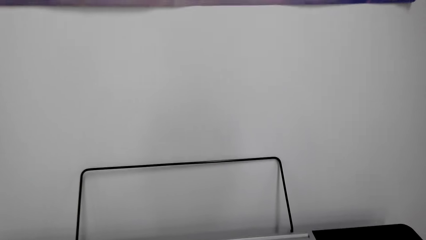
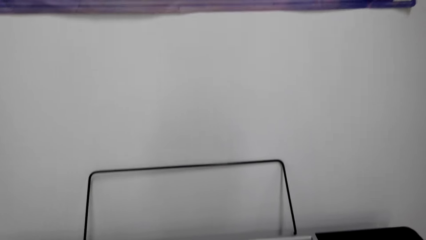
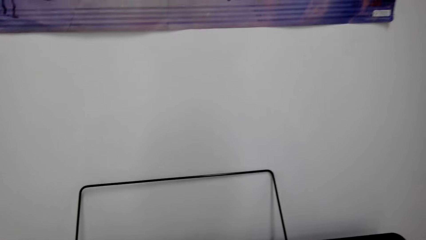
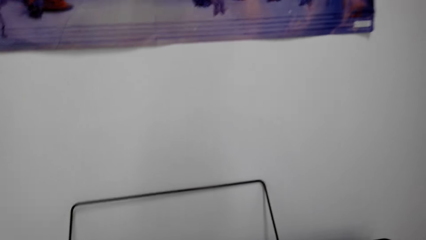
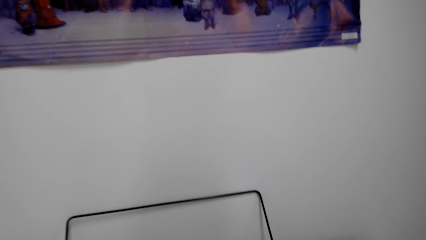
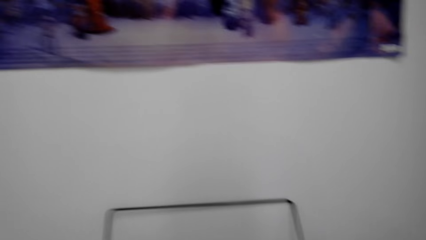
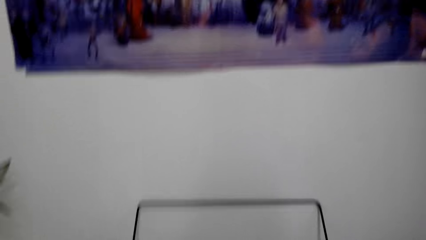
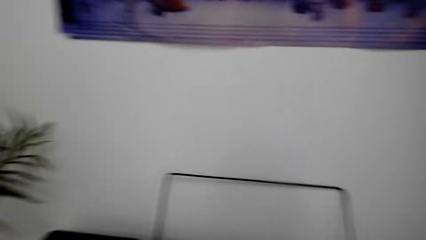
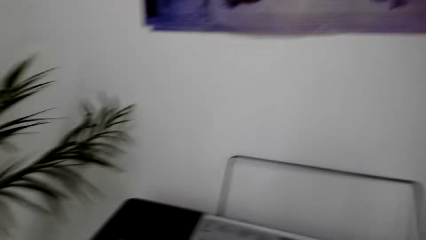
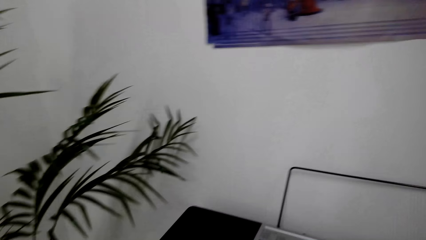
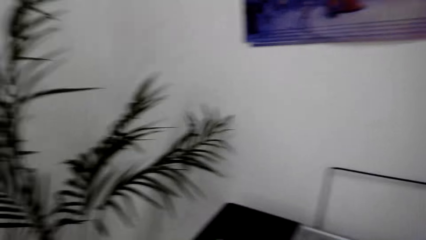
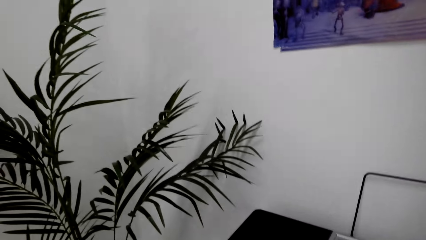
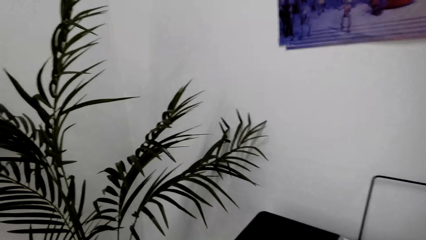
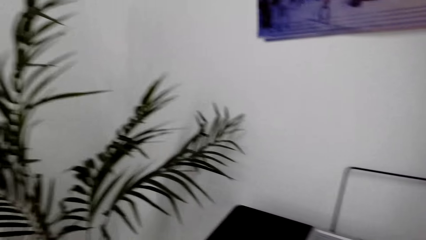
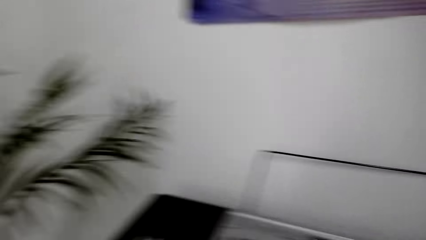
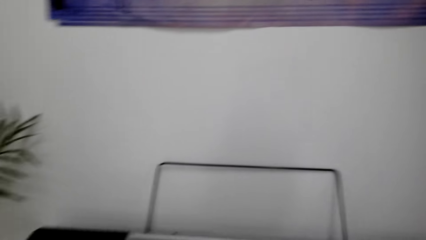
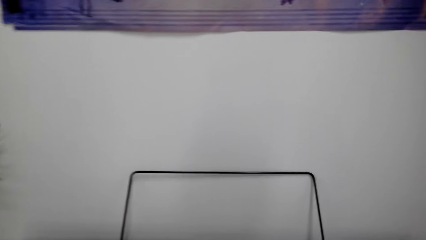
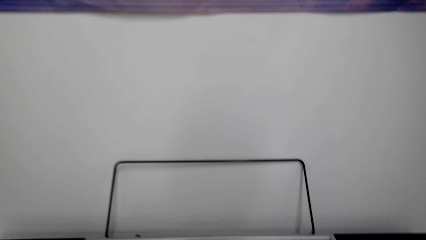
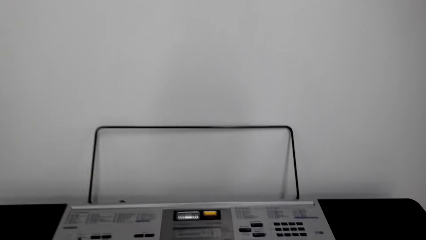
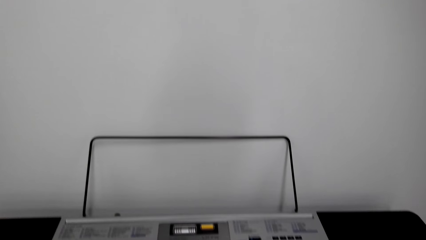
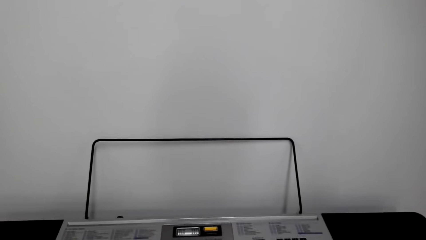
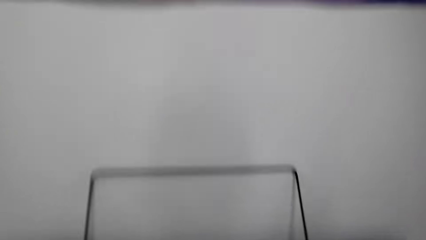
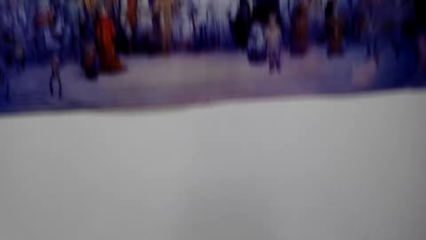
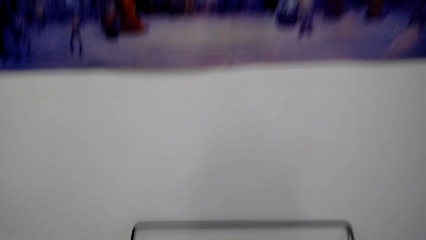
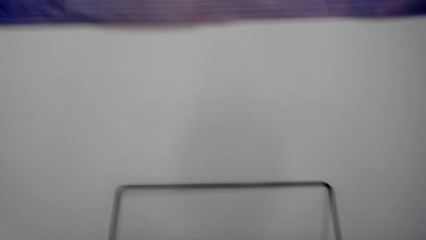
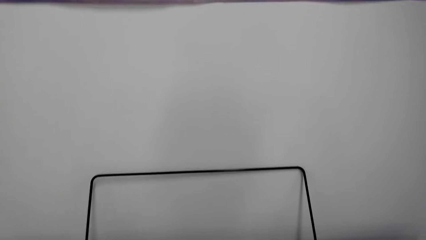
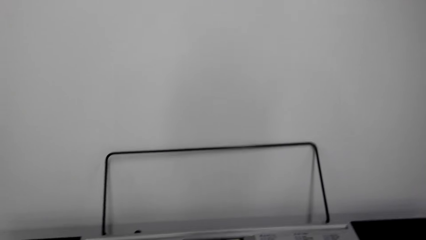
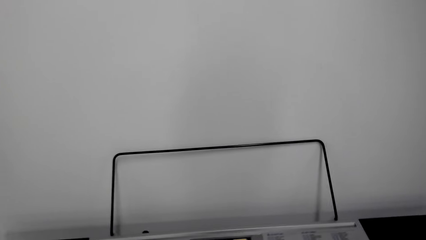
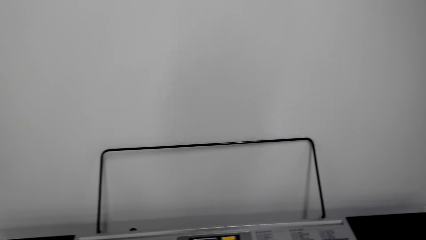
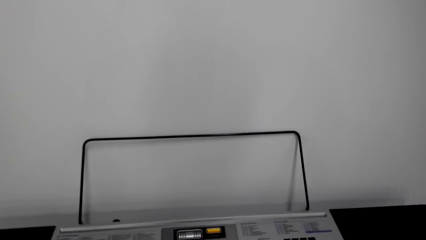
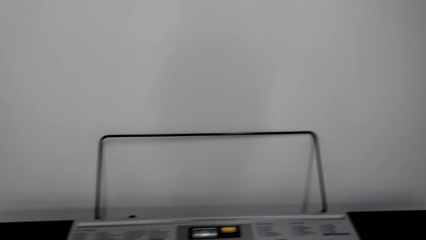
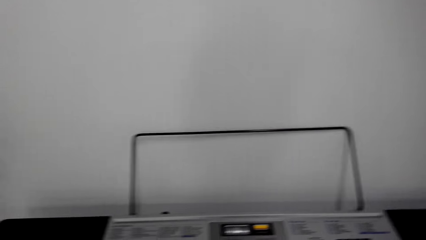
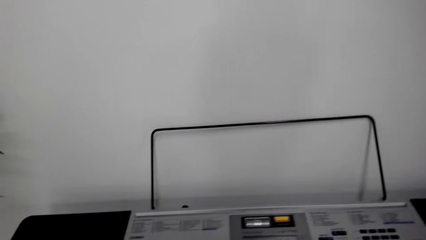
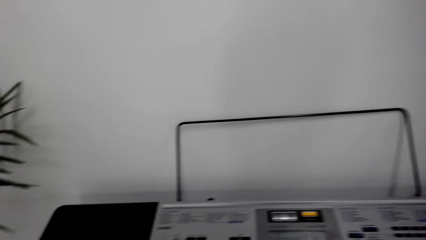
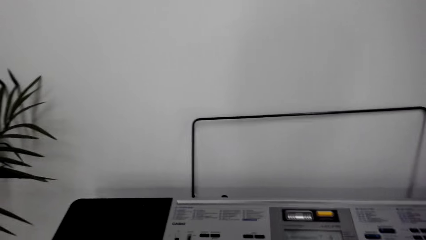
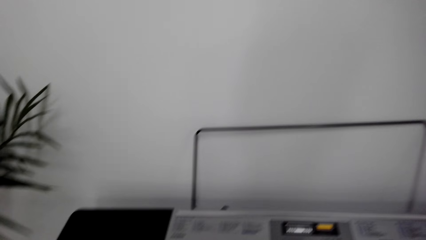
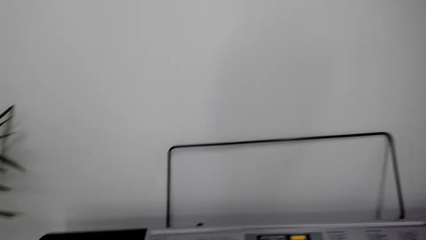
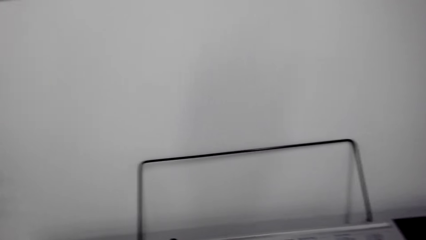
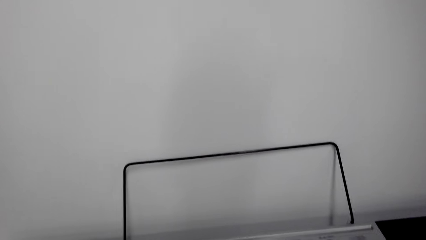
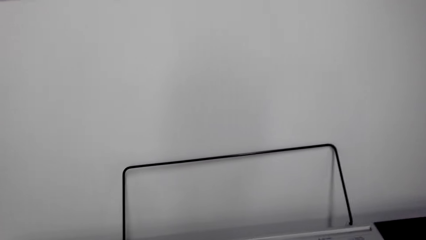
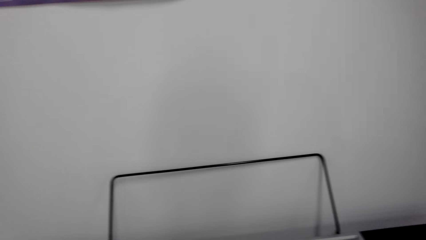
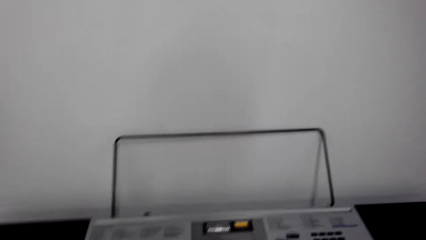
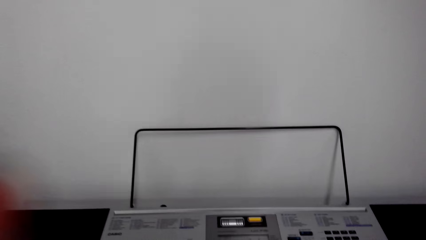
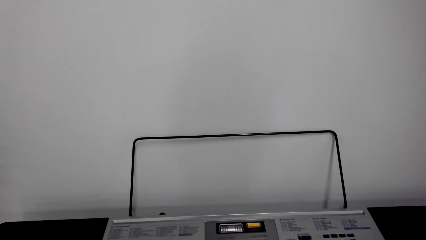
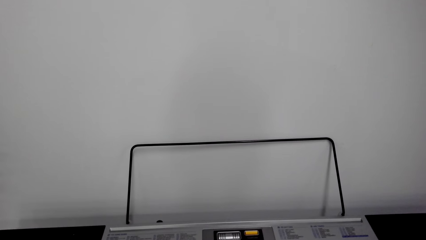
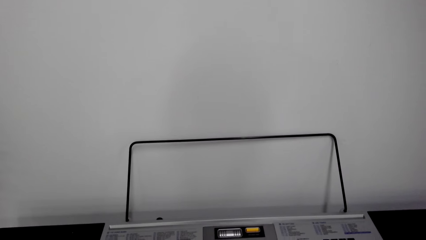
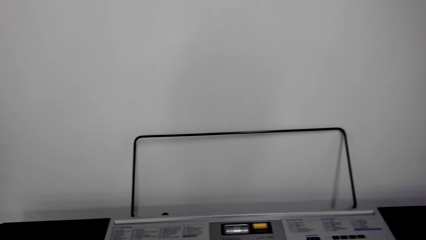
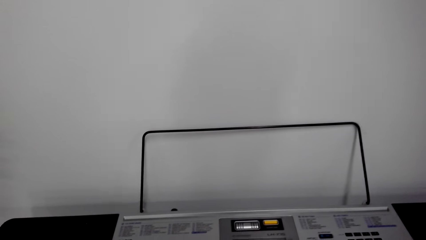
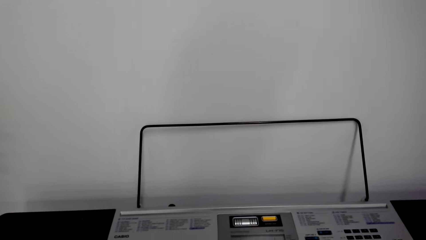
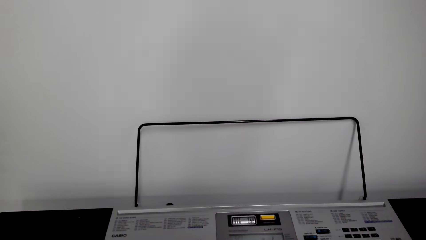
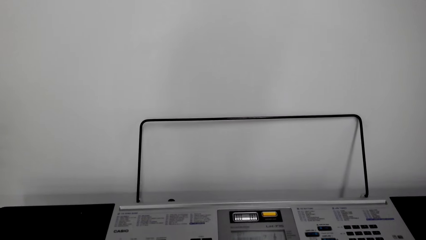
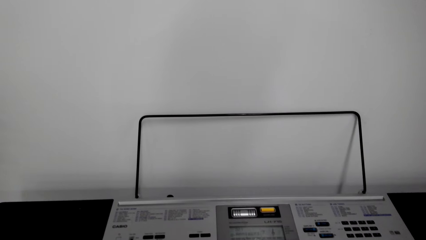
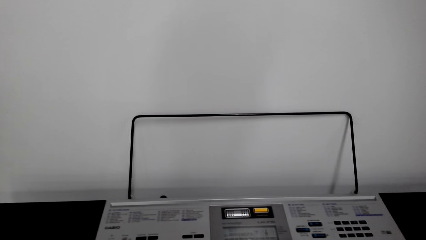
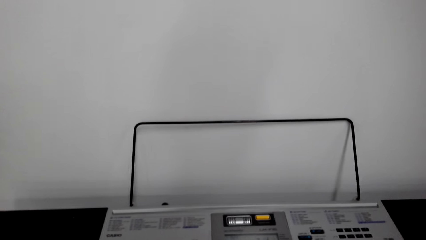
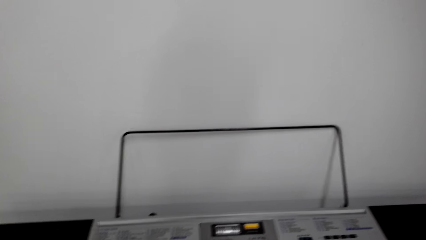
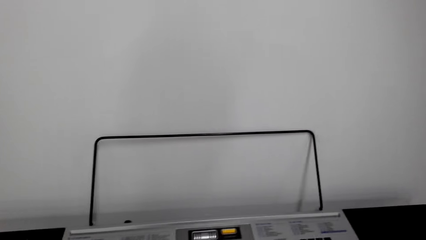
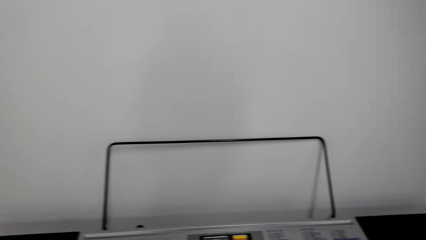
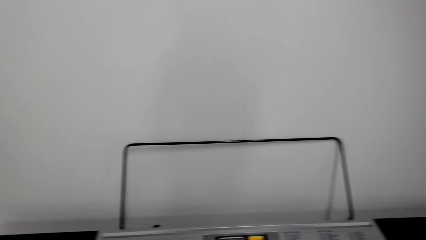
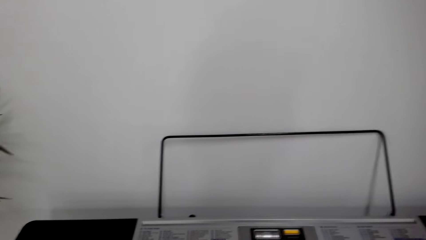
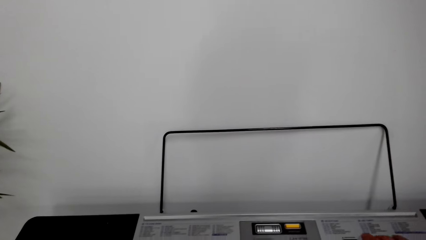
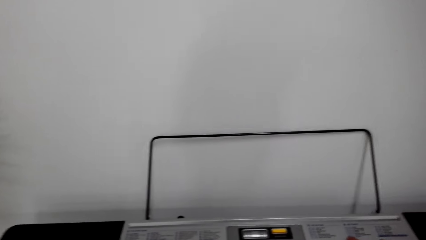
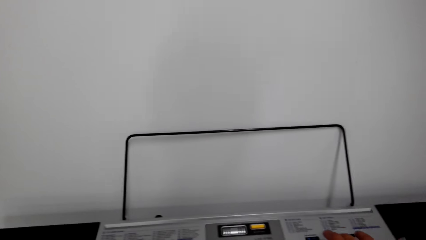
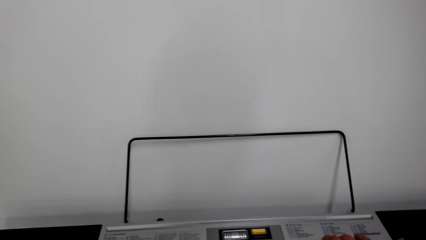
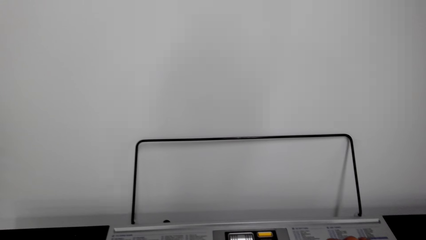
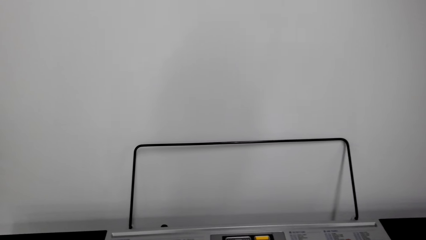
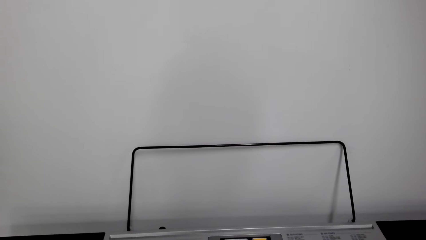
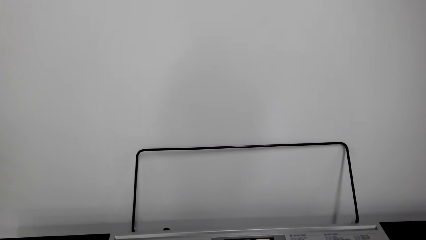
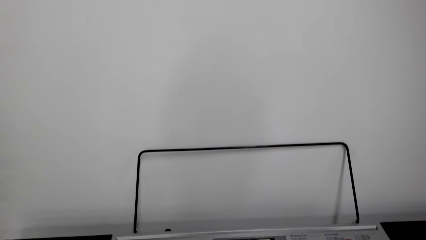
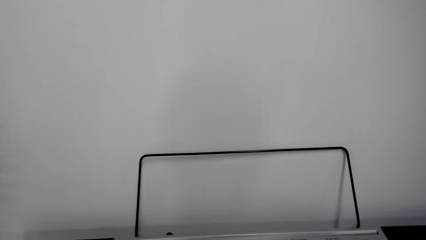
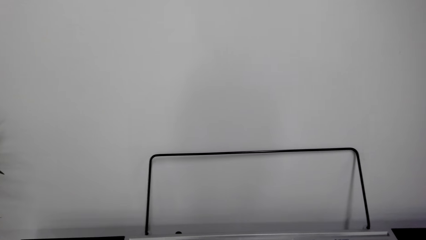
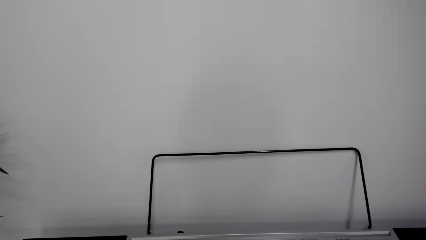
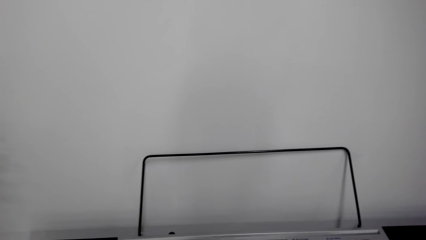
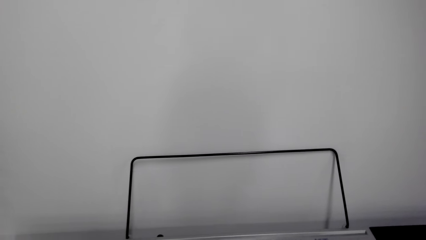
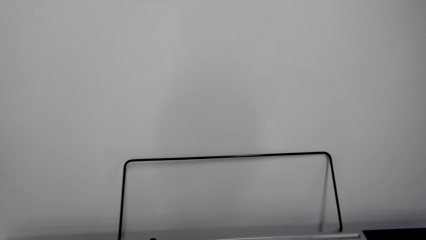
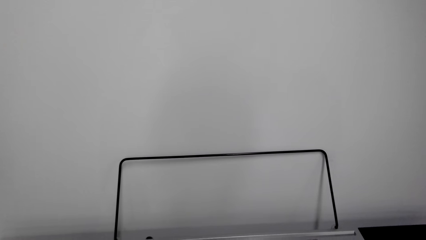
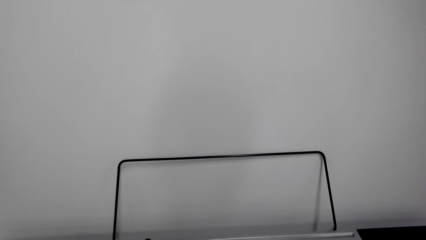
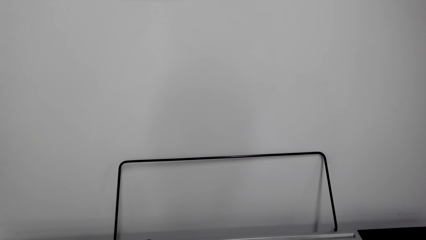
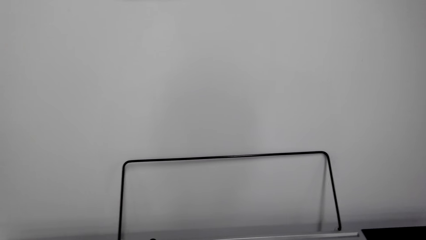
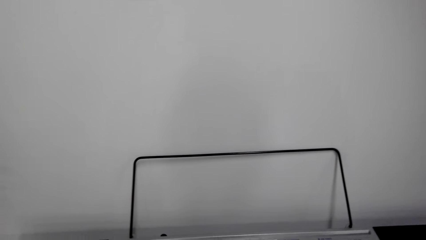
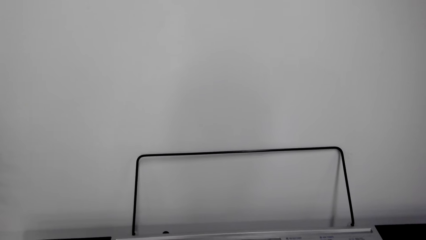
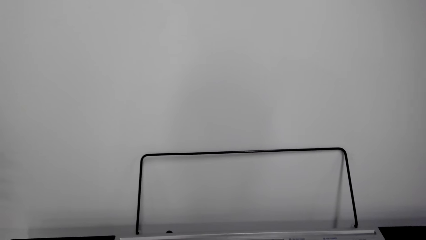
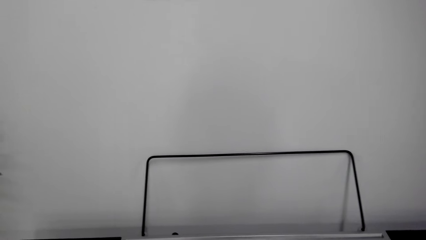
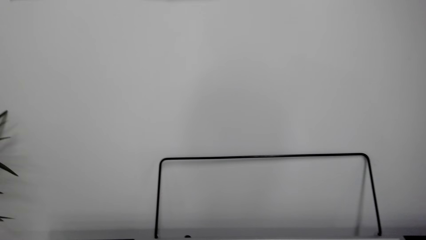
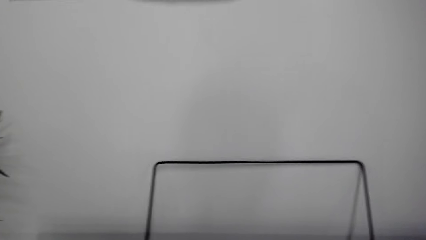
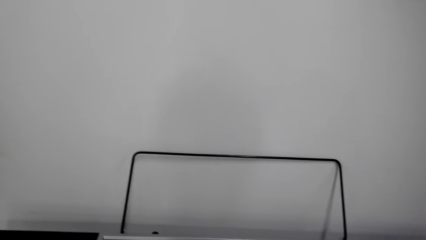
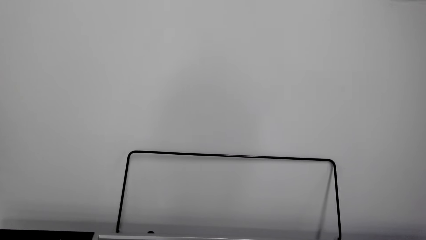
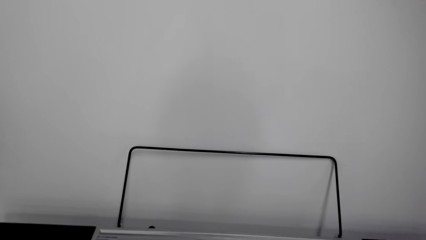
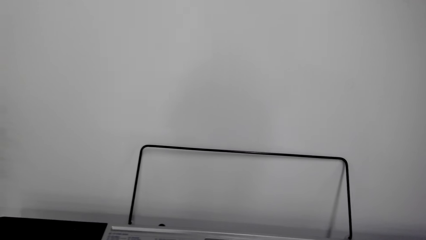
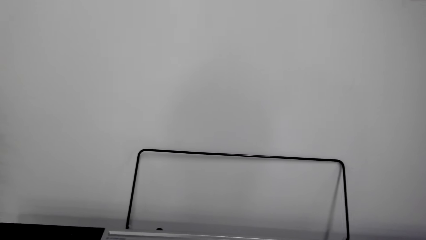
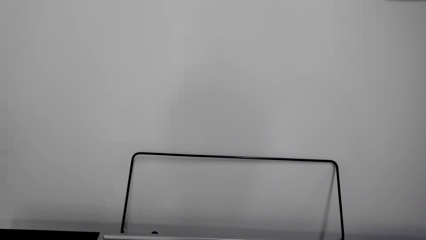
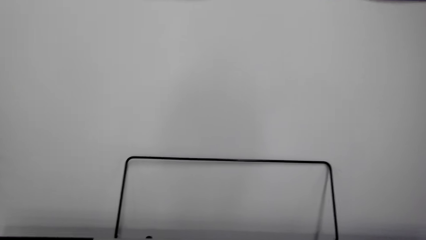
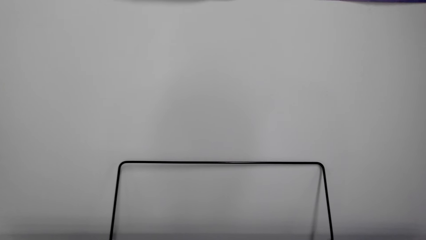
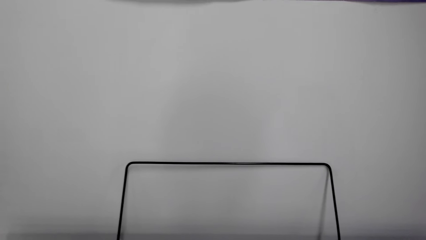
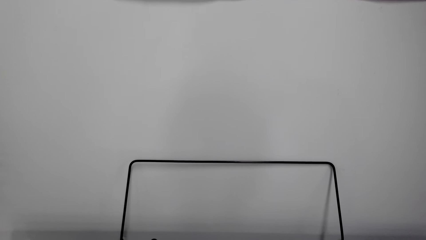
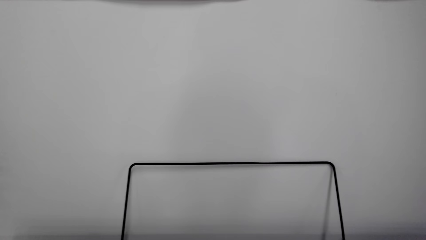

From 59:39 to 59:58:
The camera wearer looks around. They talk with a person. They look around. They talk with the person. They look around. They move their hand. They play the piano keyboard. They operate the piano keyboard. They play the piano keyboard.
